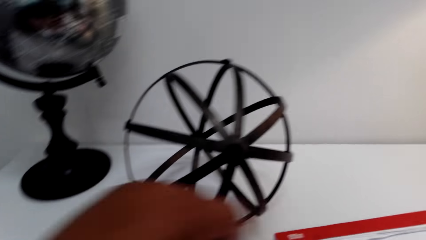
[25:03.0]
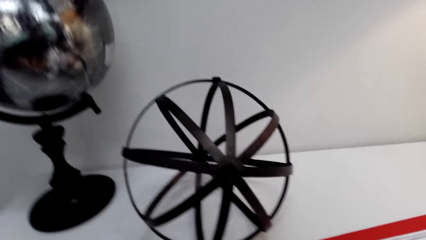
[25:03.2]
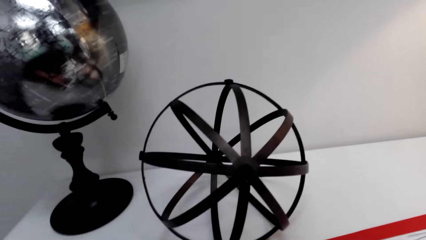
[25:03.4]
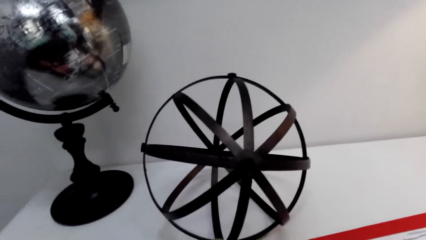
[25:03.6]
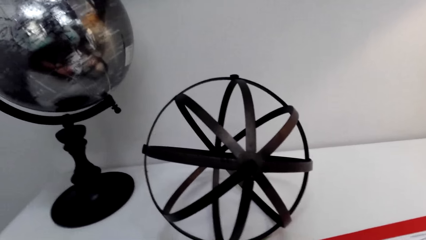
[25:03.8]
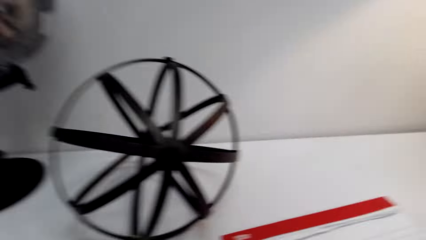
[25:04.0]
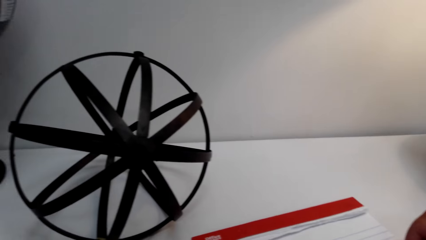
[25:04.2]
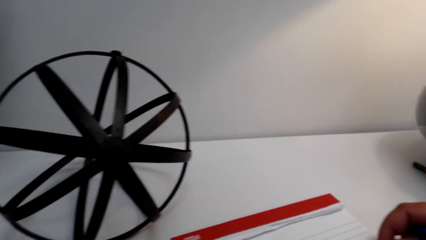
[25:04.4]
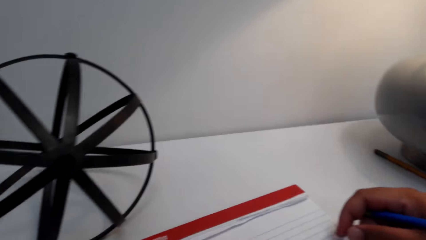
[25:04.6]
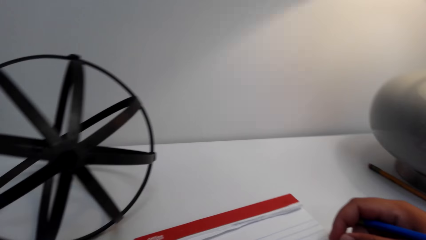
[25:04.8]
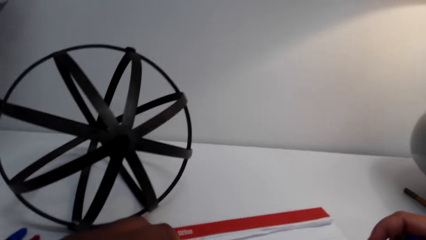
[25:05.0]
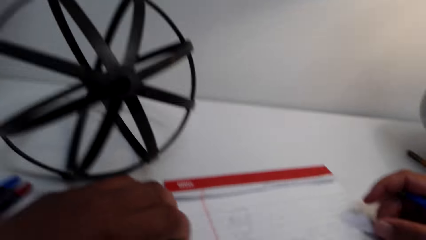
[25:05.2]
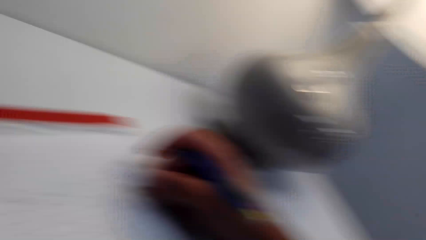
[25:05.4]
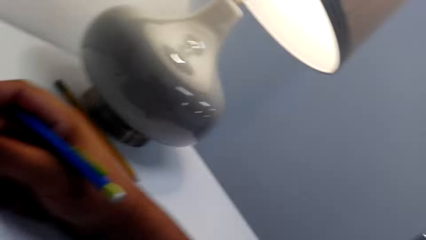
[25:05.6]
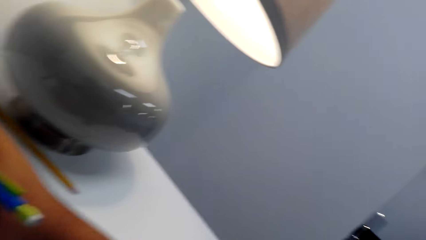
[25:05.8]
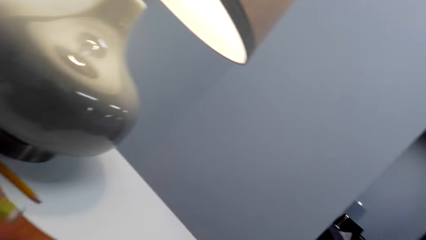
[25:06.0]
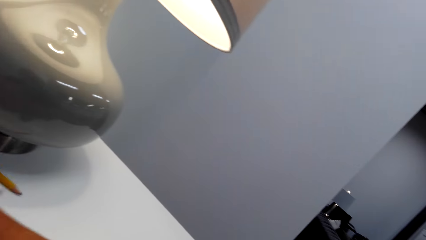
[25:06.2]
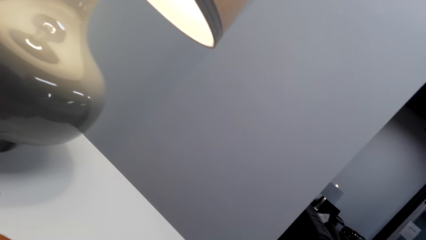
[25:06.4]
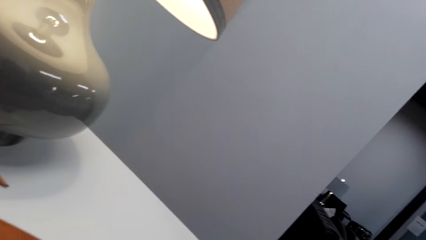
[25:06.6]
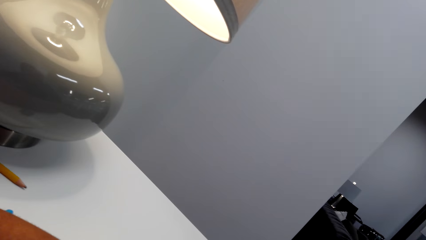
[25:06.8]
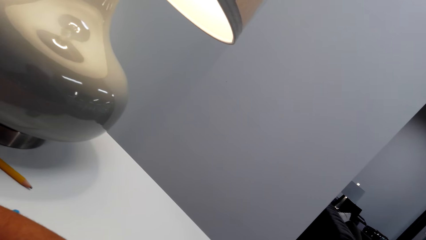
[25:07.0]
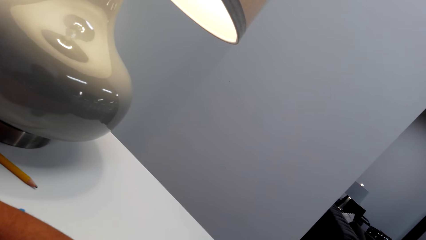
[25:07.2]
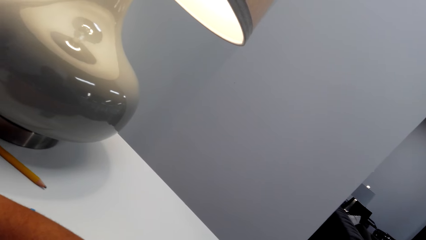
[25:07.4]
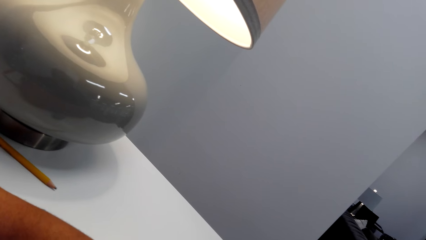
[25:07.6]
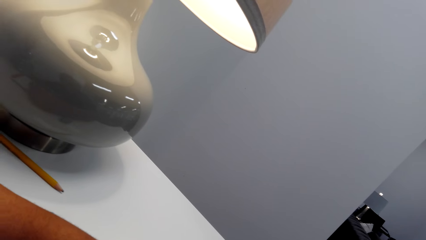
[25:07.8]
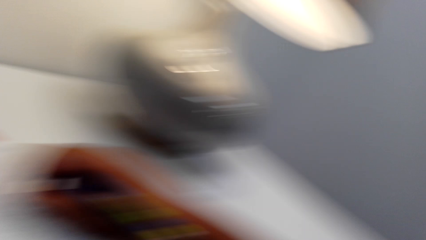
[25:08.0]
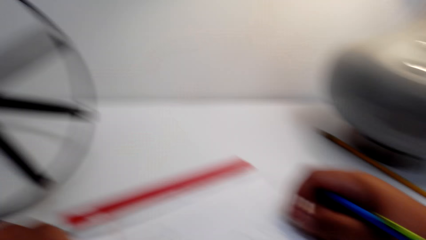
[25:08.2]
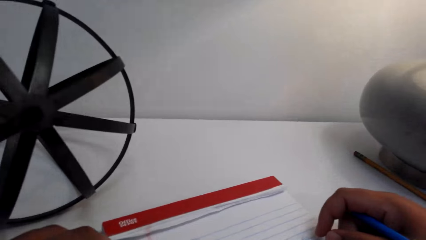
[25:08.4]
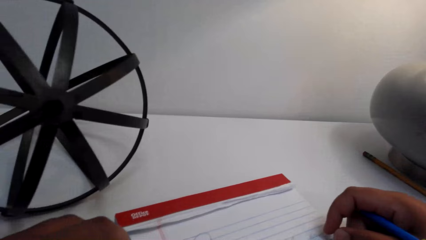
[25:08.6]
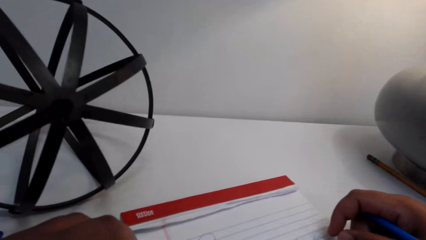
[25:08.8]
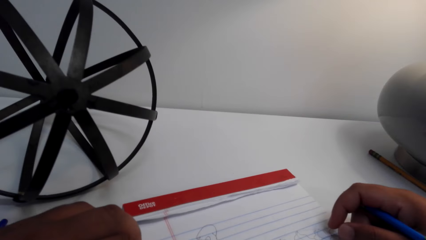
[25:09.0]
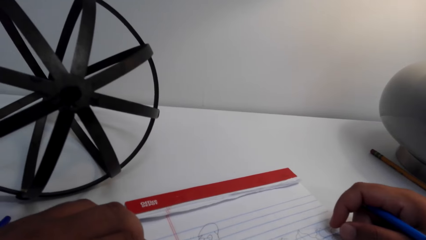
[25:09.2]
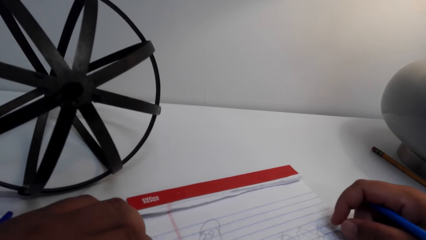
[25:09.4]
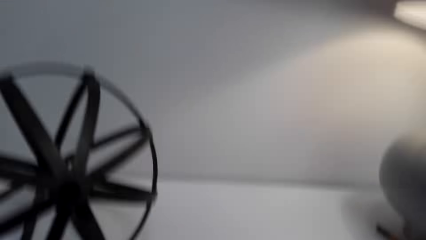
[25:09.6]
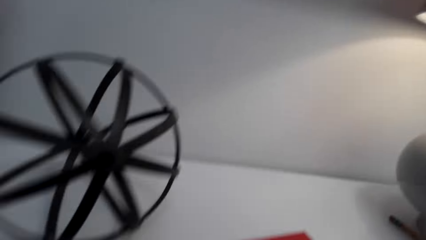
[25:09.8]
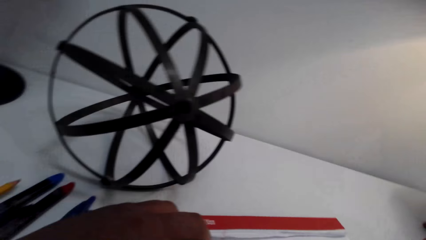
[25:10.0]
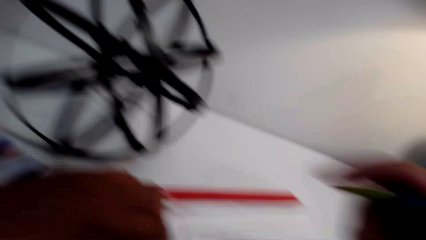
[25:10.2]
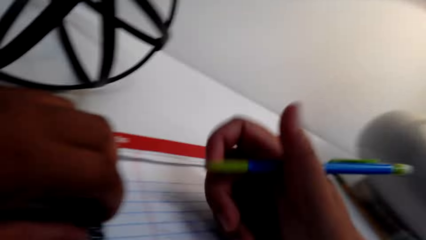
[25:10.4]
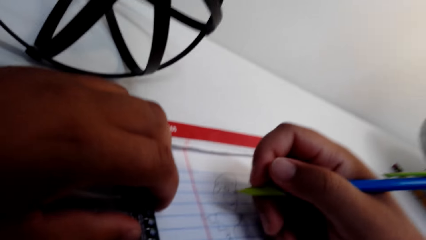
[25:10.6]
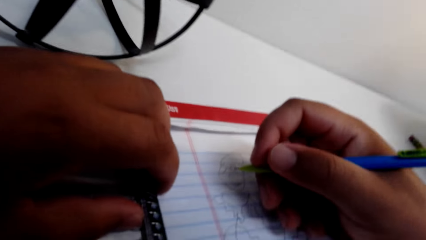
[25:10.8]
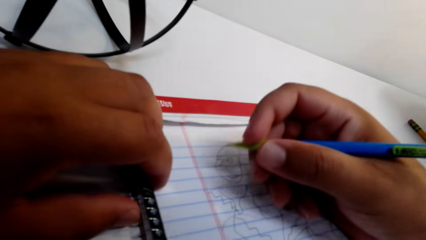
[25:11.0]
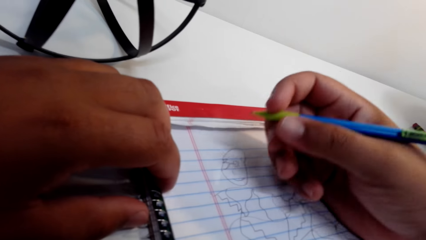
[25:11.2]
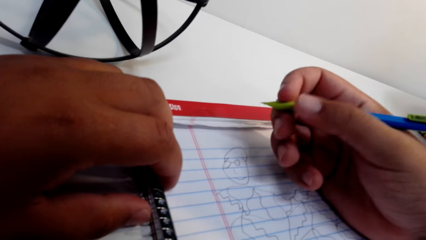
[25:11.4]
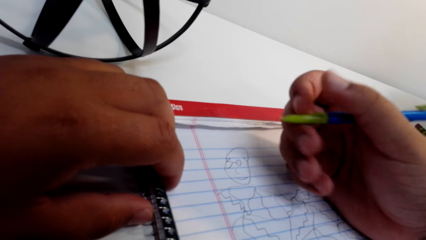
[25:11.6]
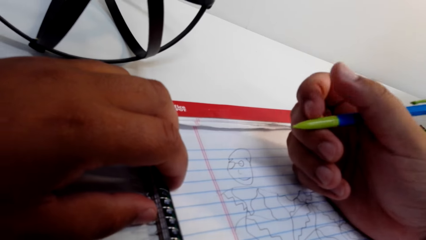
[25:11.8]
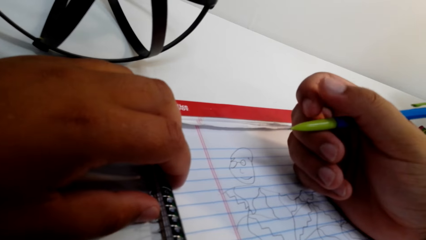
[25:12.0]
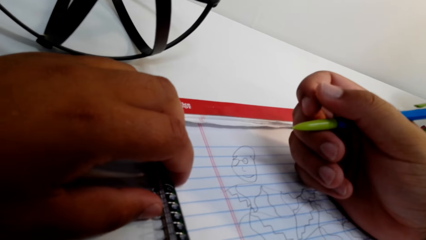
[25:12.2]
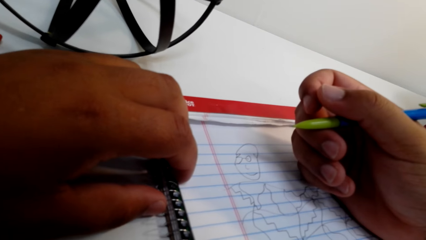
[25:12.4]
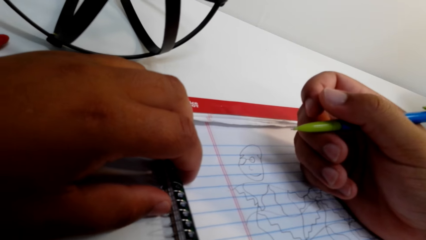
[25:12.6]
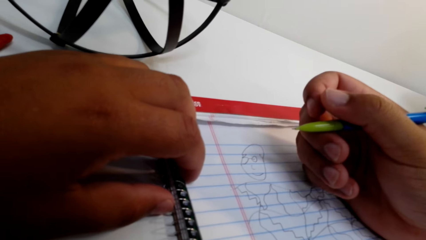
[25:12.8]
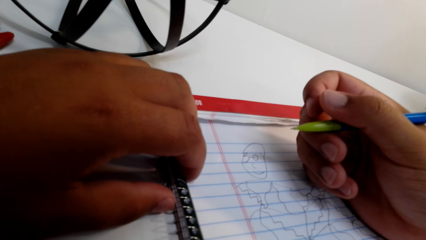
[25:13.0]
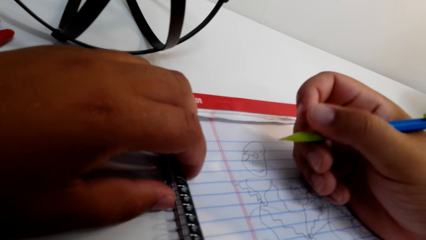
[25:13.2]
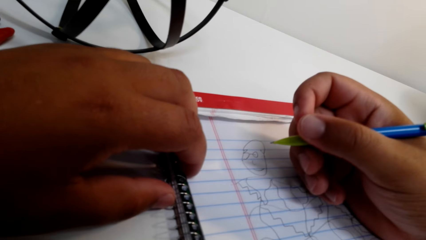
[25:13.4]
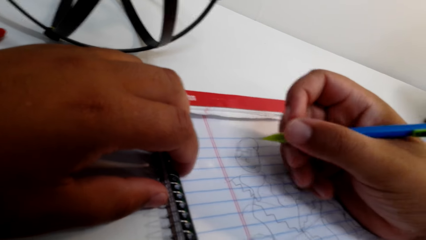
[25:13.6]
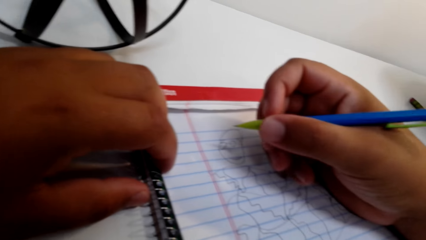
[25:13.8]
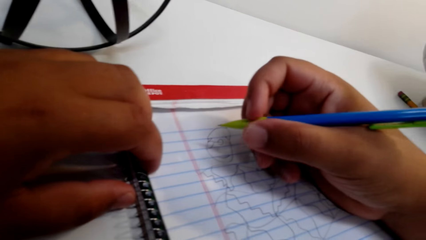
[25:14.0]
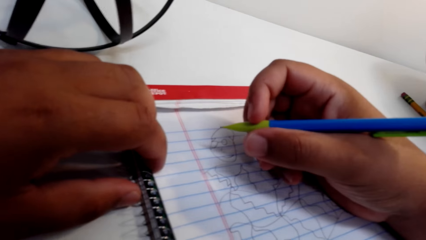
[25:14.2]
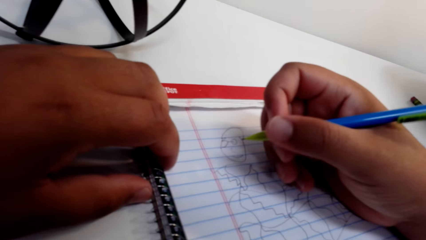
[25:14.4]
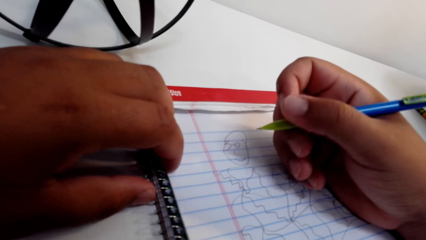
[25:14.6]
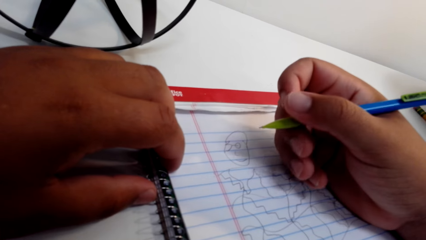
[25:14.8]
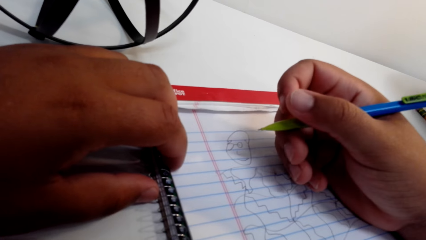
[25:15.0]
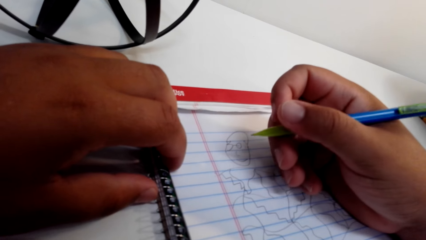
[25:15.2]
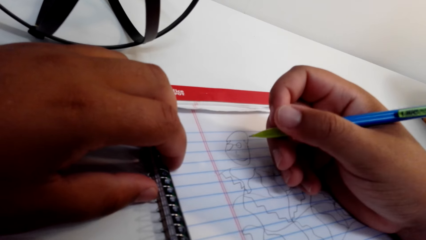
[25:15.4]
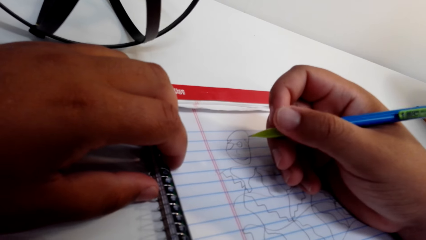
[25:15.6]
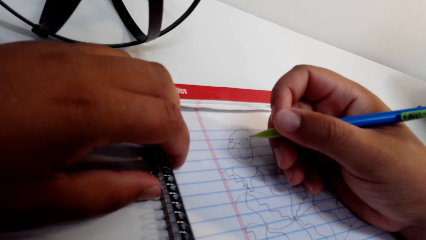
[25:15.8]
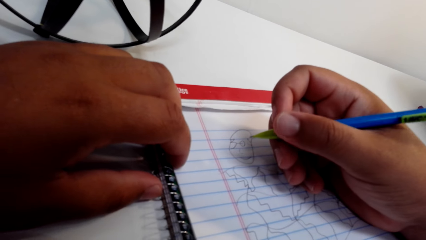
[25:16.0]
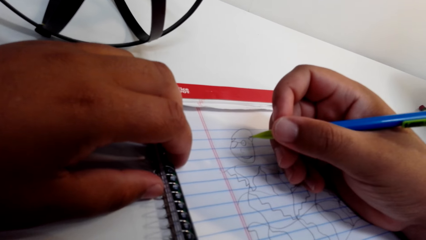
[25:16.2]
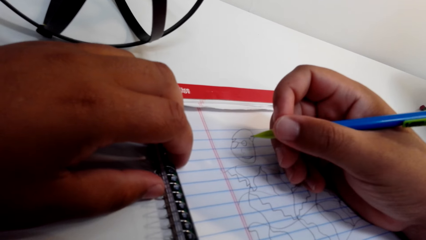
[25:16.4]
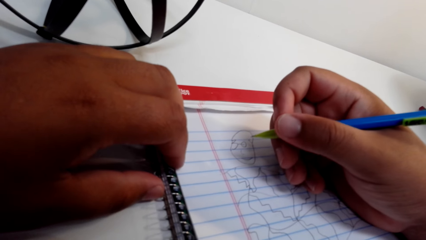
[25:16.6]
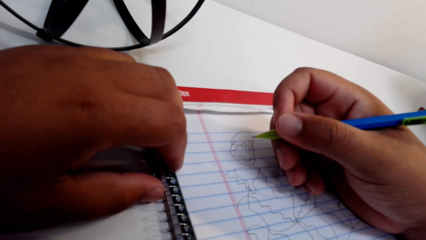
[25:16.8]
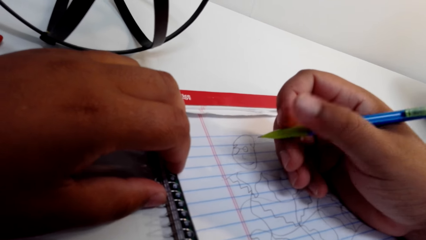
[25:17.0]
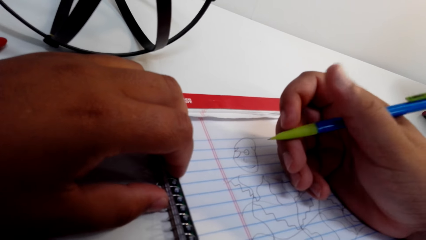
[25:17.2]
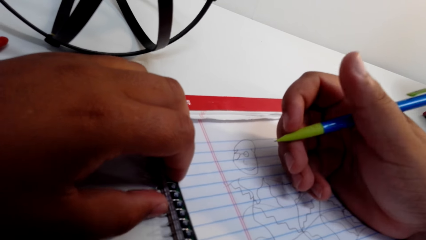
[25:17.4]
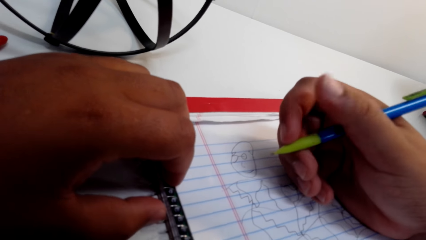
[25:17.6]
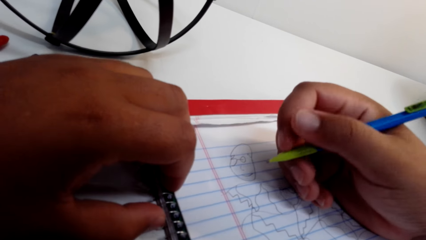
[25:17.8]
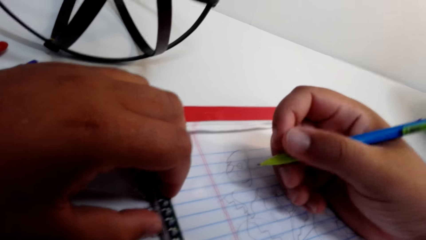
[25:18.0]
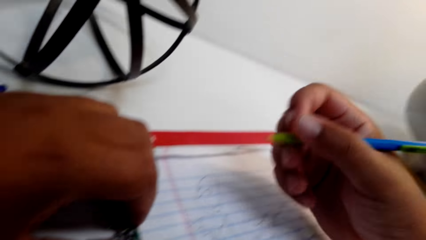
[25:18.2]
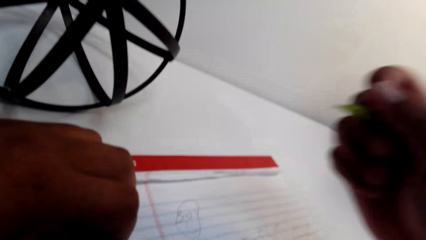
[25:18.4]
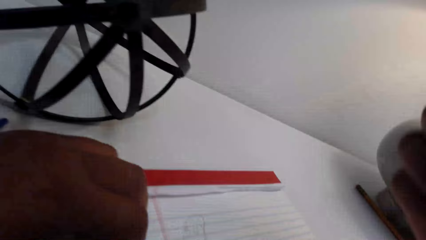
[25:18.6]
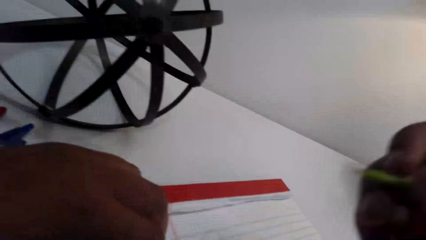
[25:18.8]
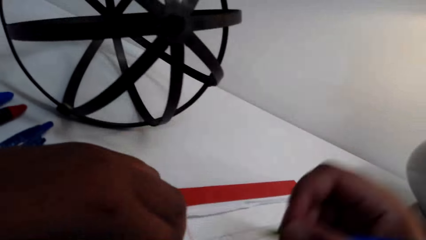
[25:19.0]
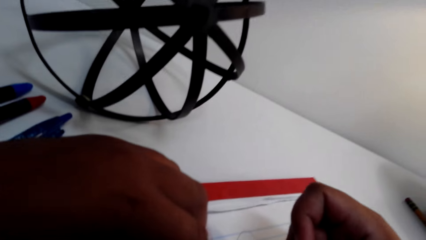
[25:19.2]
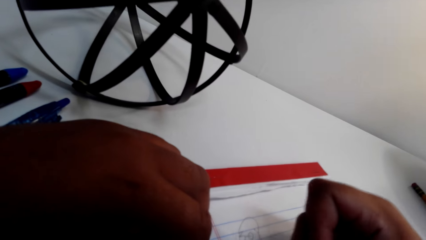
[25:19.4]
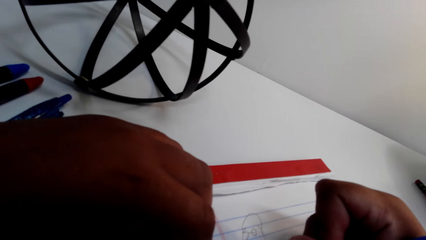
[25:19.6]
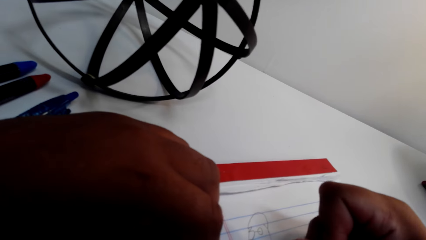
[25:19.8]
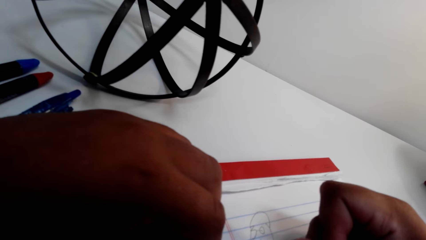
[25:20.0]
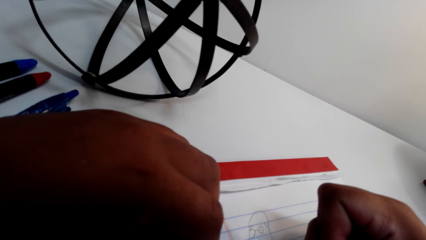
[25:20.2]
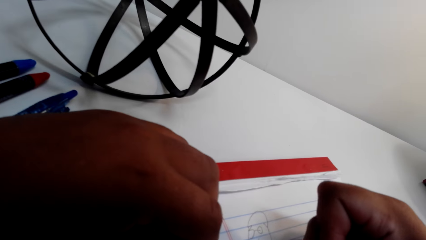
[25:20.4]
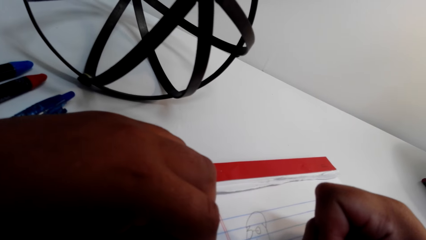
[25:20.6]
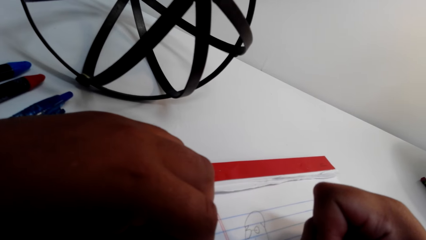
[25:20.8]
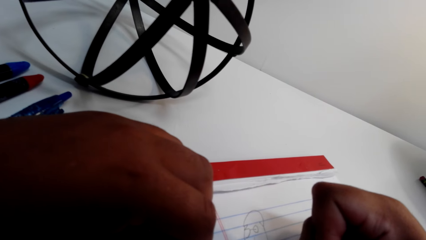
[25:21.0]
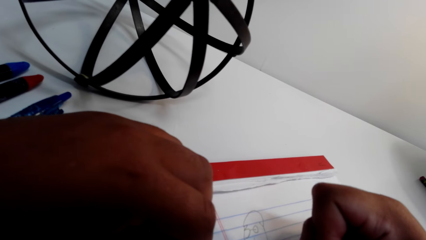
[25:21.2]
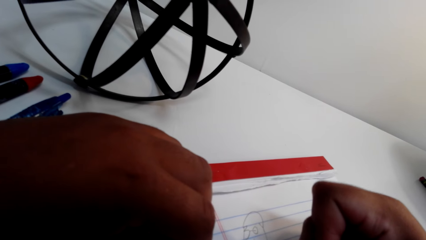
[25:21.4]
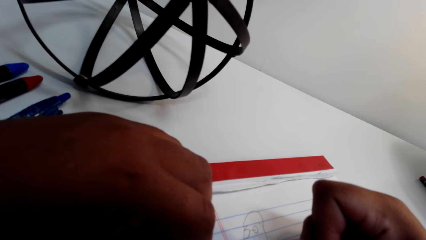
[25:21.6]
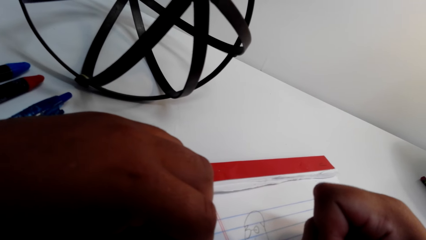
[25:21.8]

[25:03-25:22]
The camera wearer looks aside. They converse. They hold a pencil with the right hand. They draw on an exercise book.
